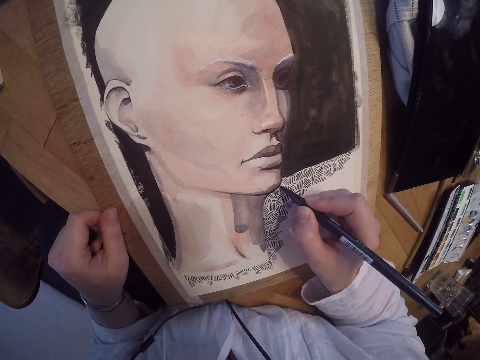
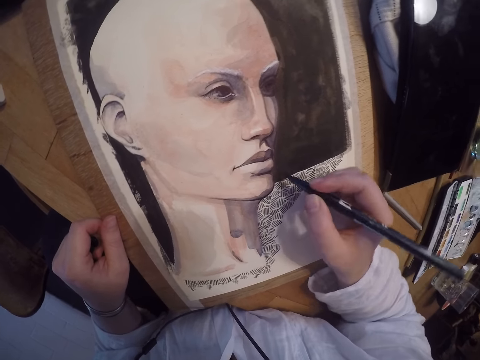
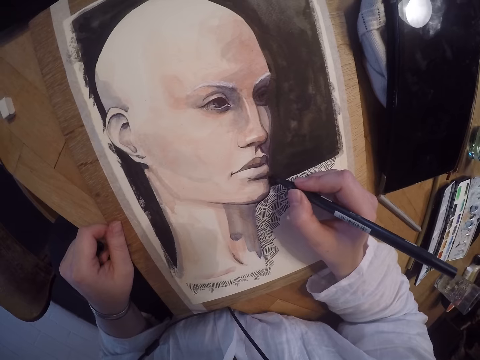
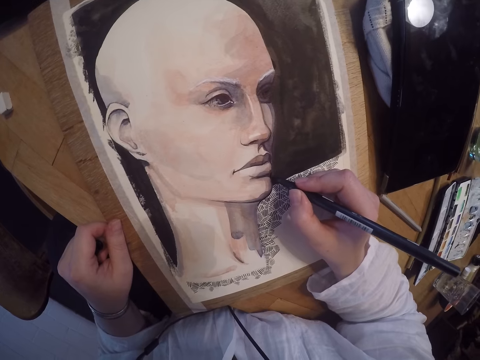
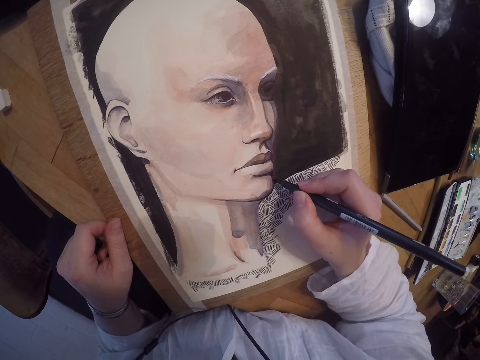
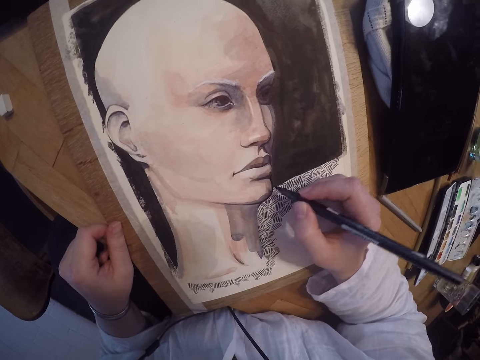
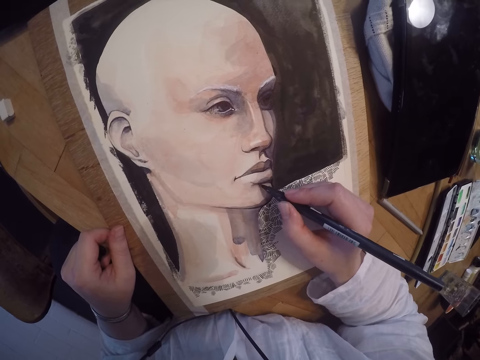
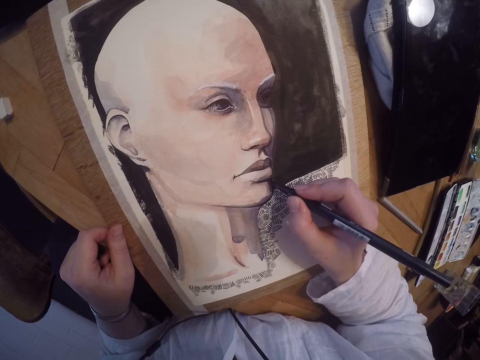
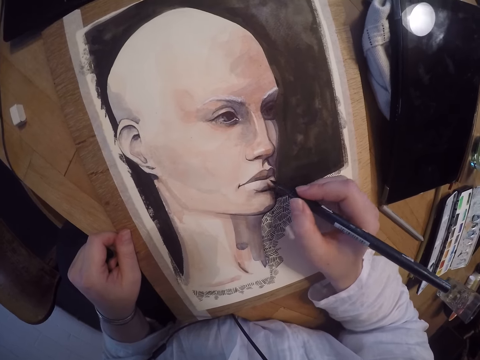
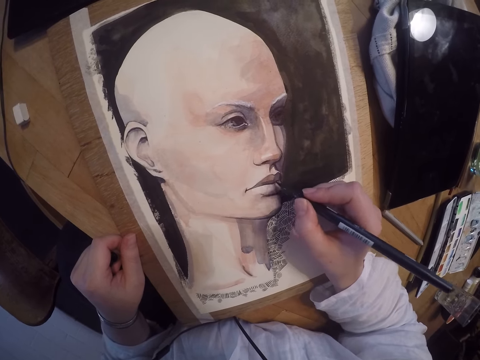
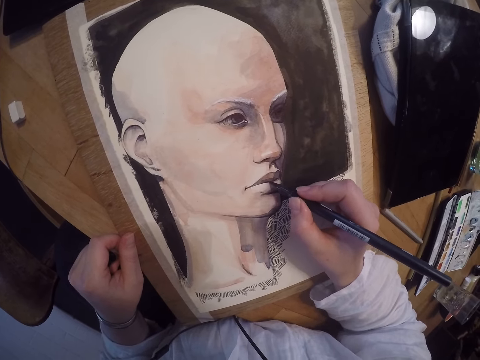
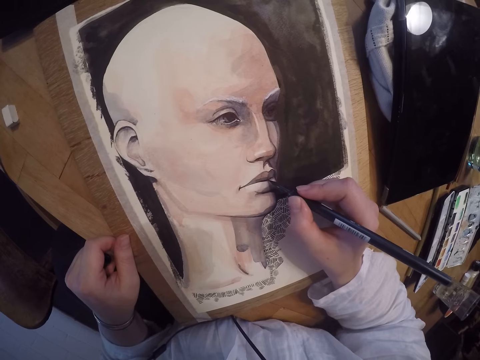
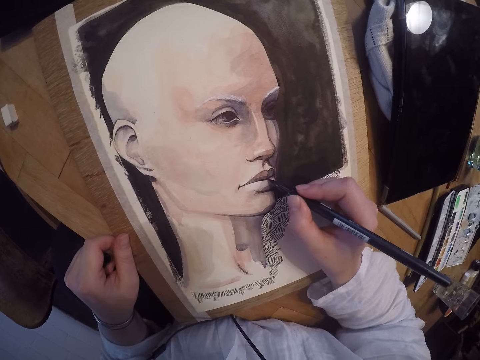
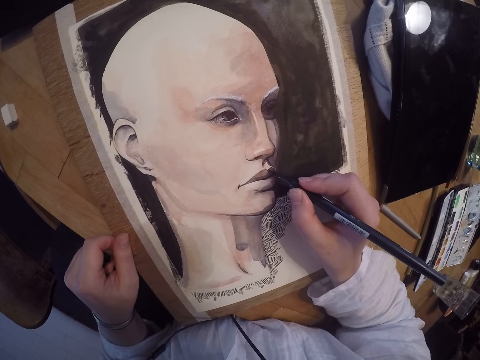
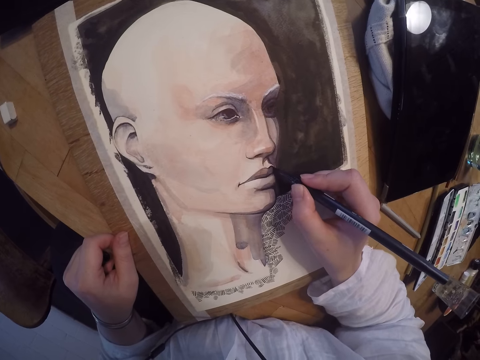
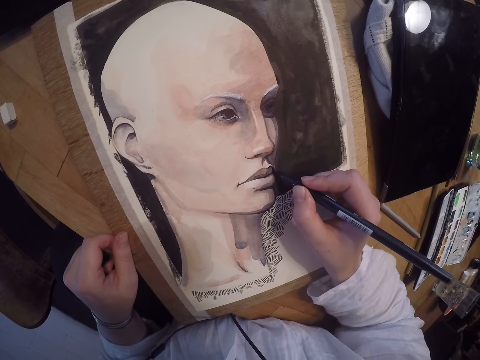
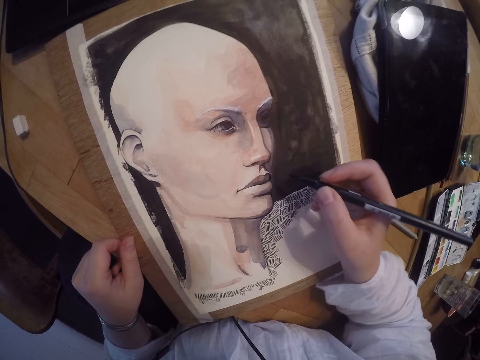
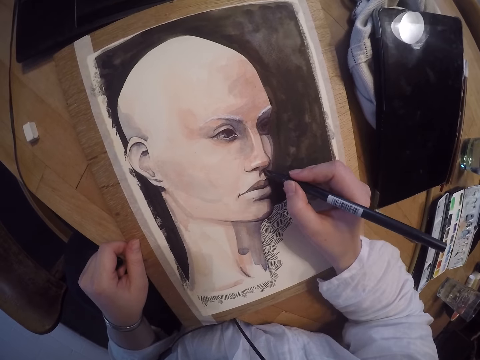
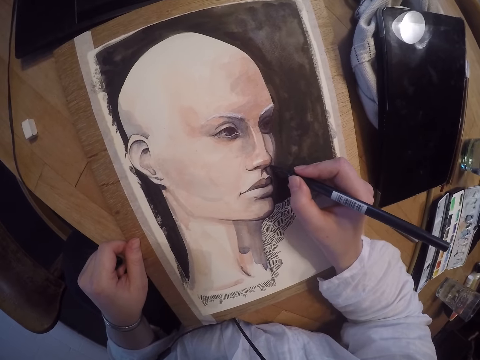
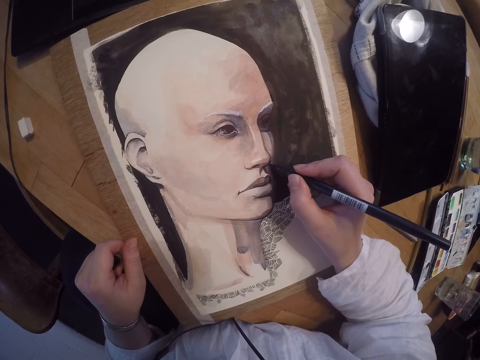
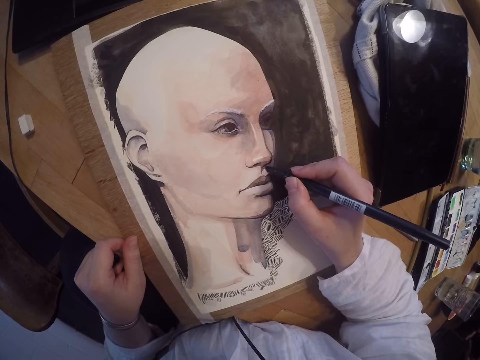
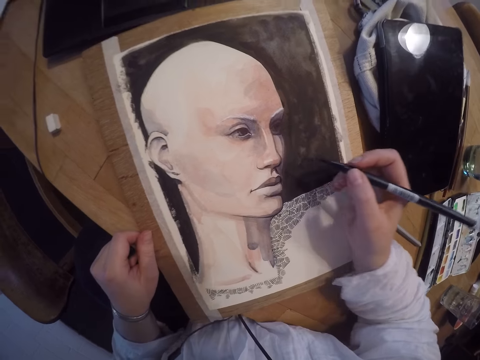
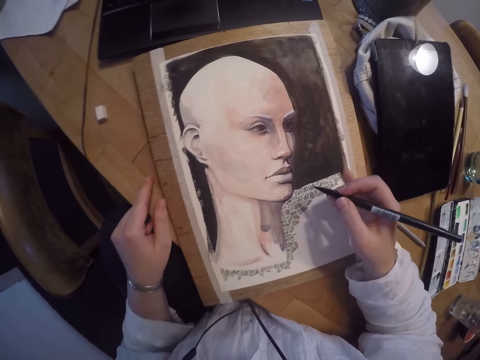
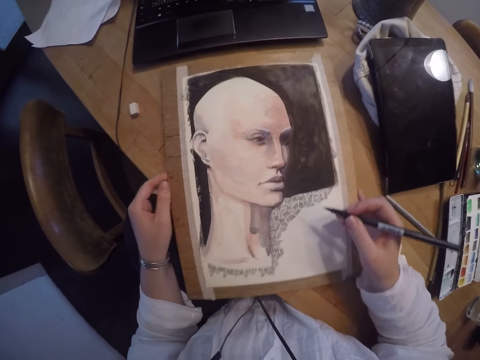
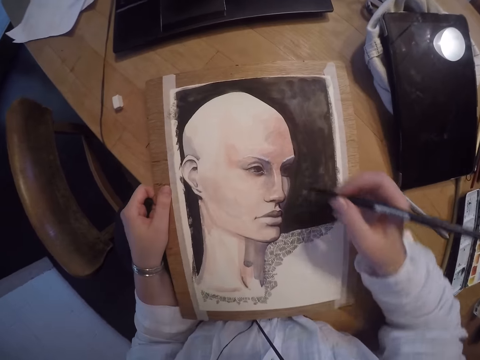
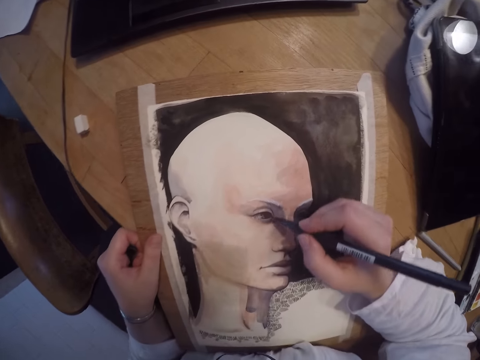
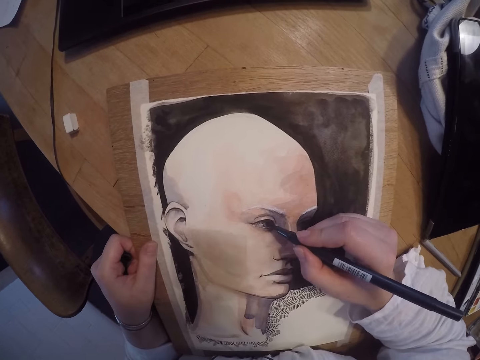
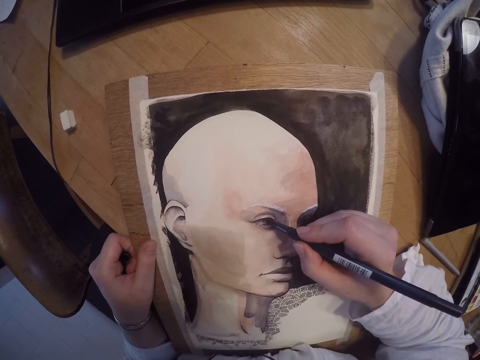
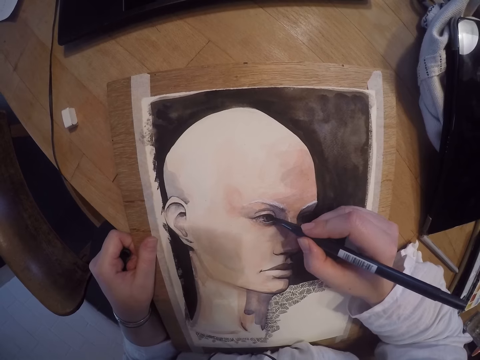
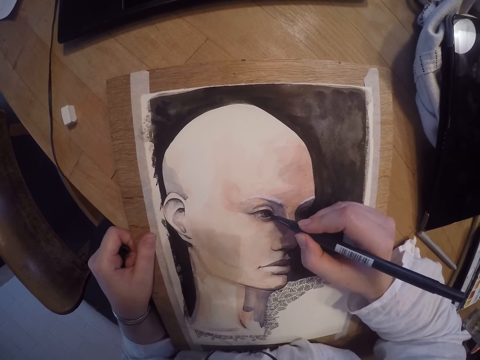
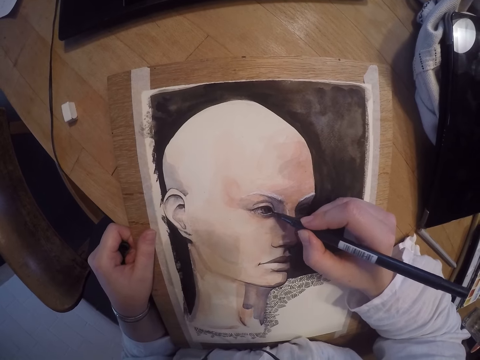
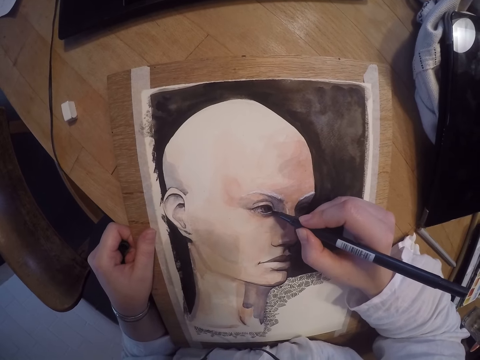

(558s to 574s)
The camera wearer paints the lips of the face on the painting. They paint the nose of the face on the painting. They adjust the painting on the table. They paint the right eye of the face on the painting.

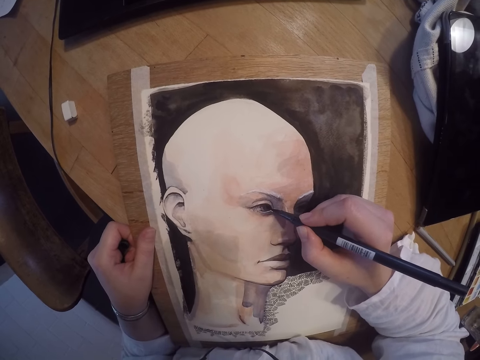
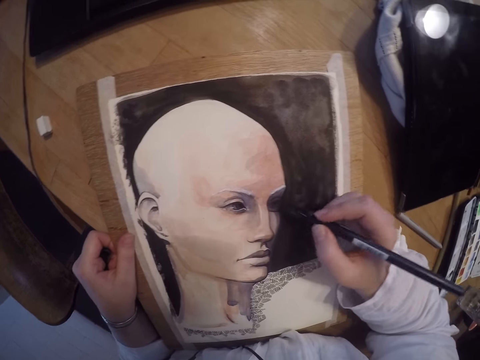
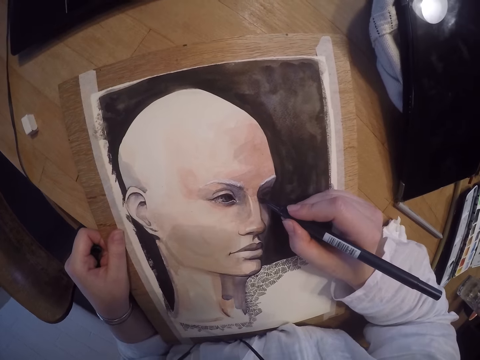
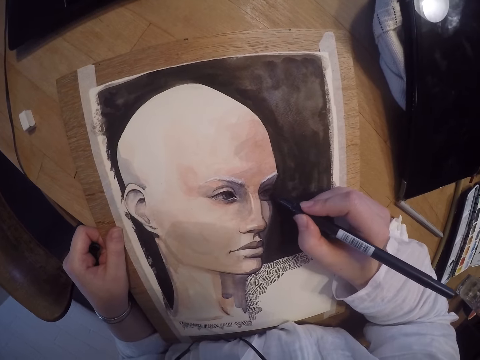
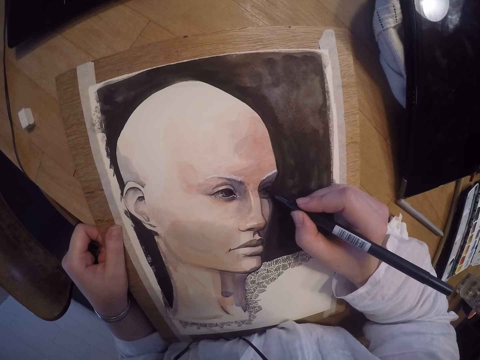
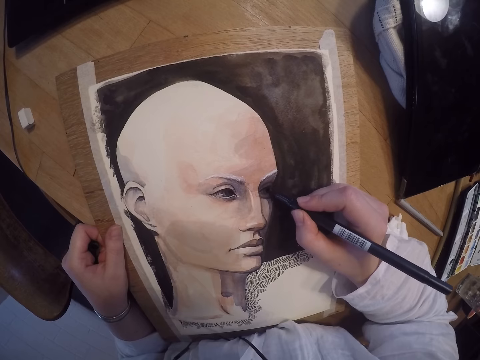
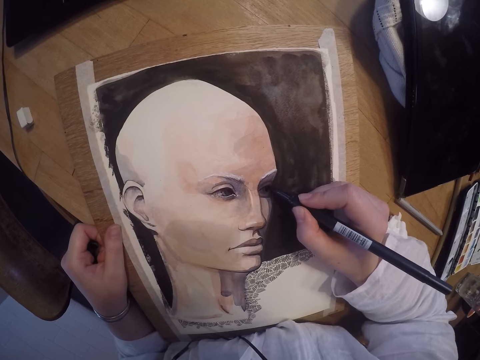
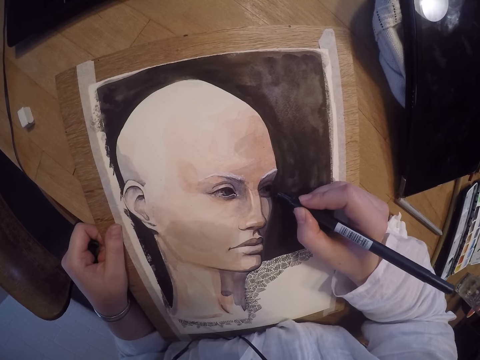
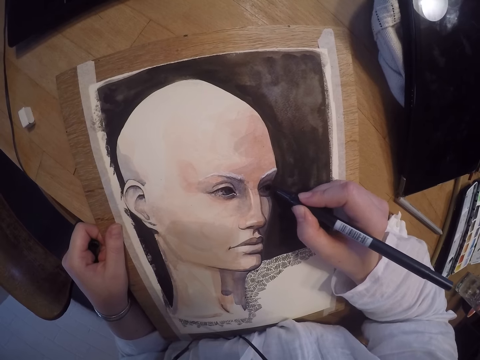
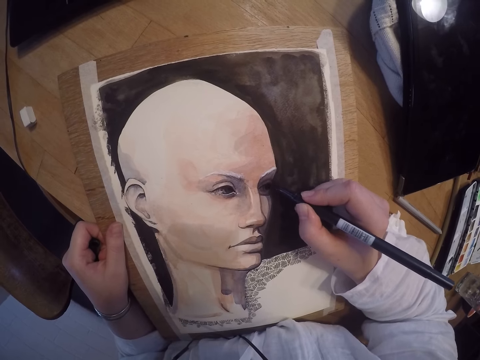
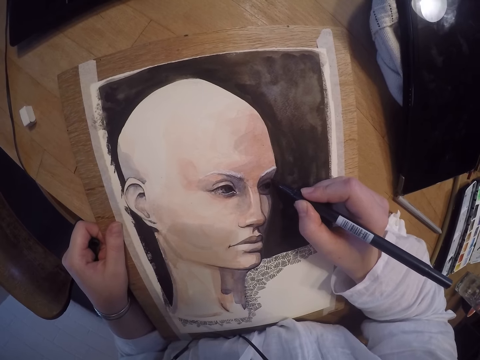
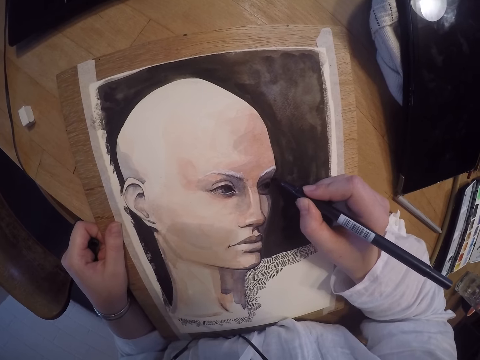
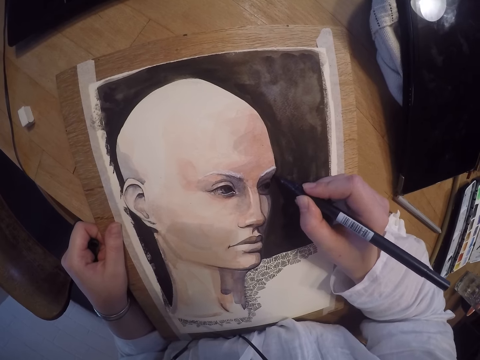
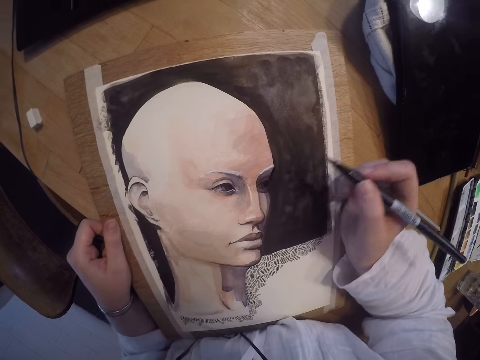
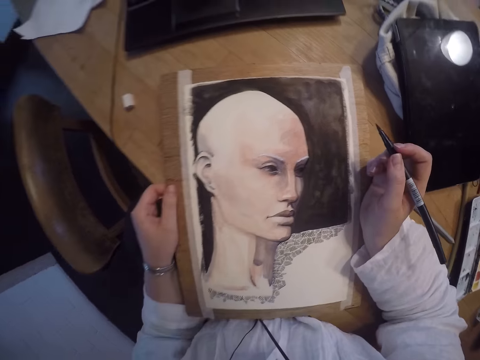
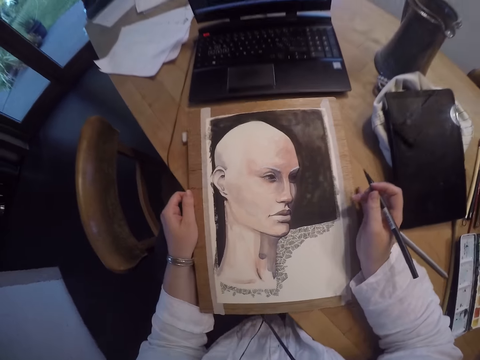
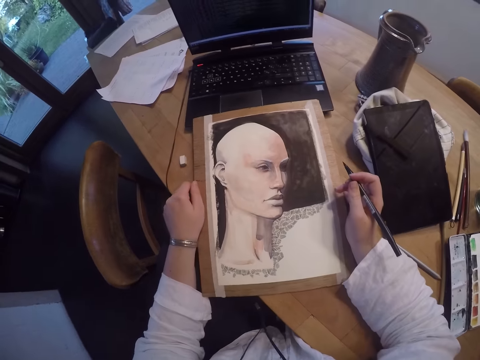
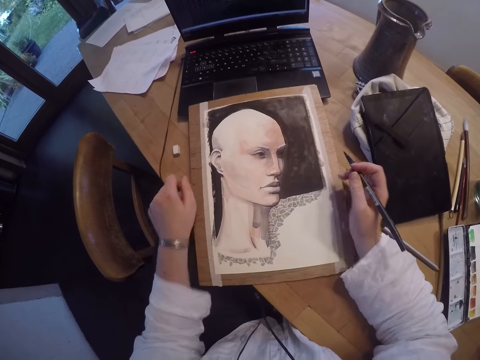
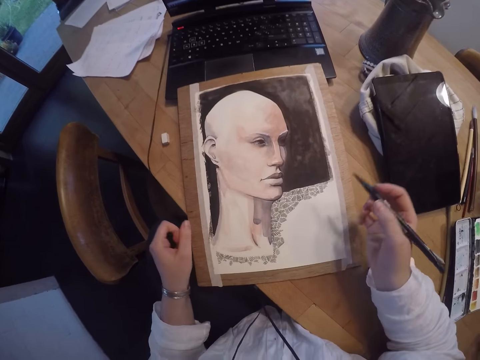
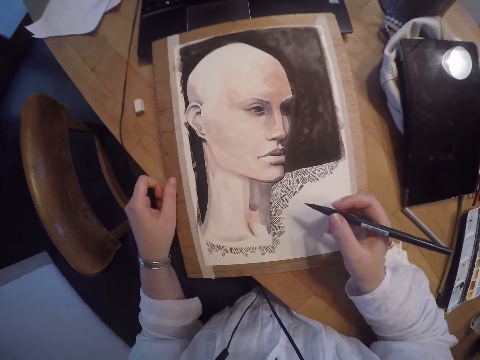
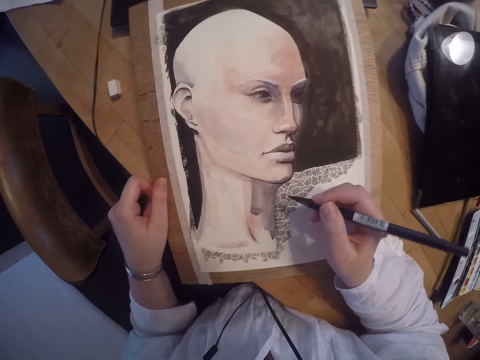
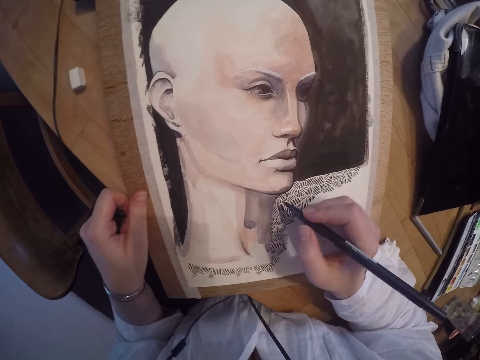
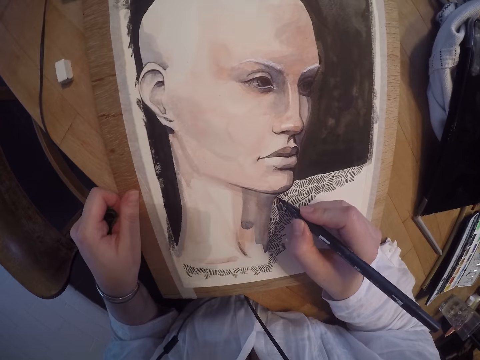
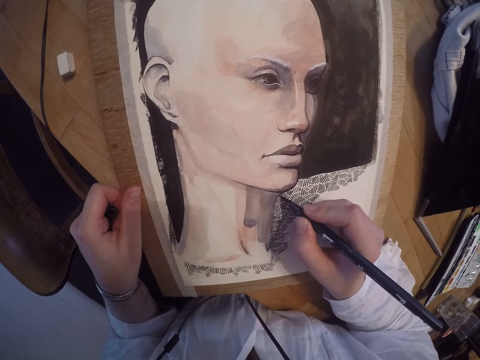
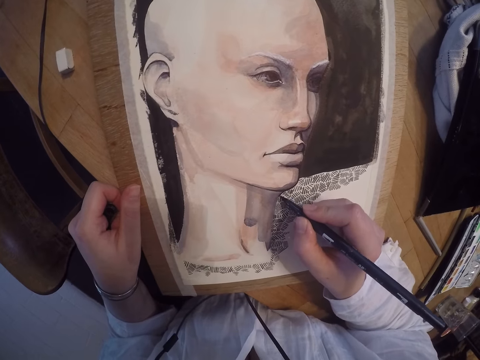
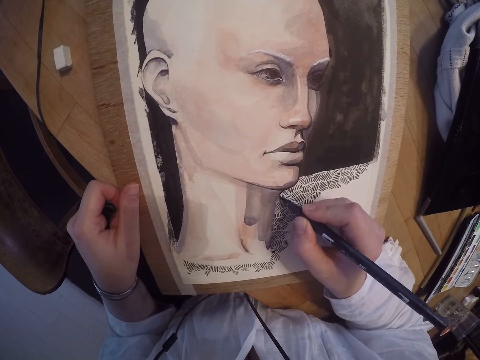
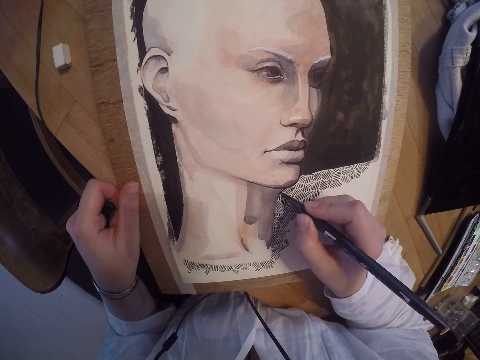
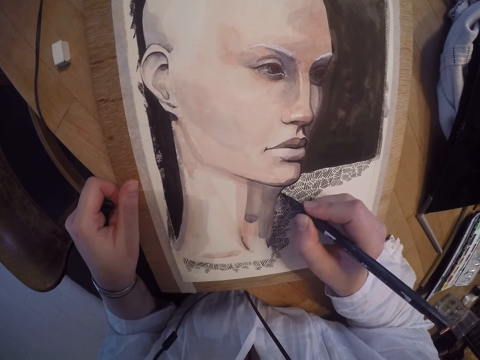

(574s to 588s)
The camera wearer paints the left eye of the face on the painting. They push the painting upward across the table. They paint the throat of the face on the painting.
